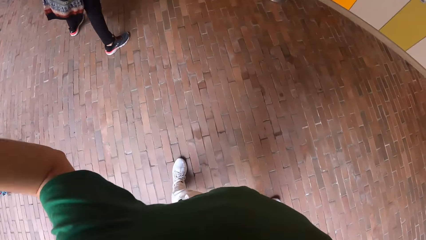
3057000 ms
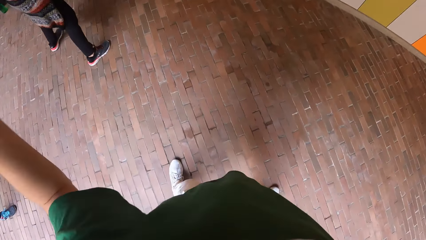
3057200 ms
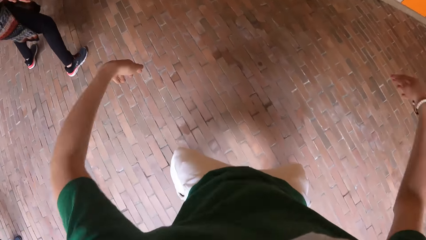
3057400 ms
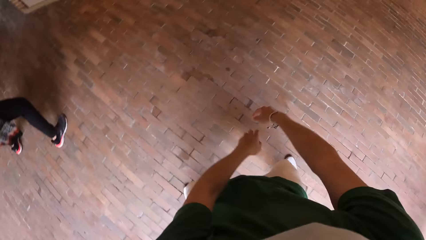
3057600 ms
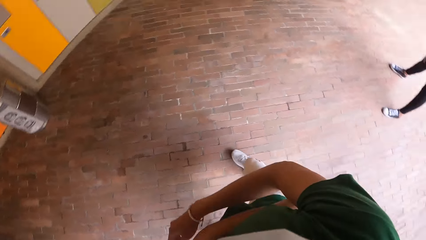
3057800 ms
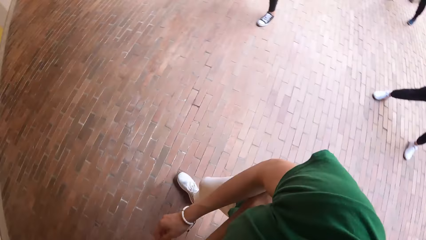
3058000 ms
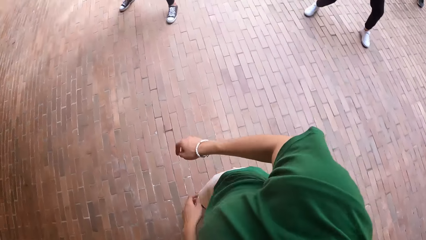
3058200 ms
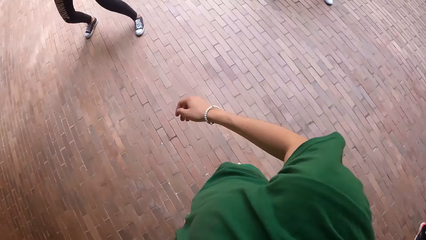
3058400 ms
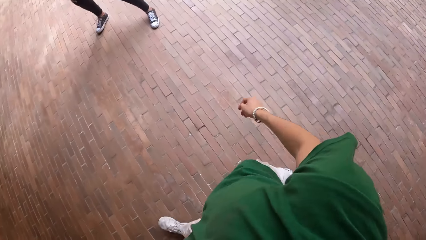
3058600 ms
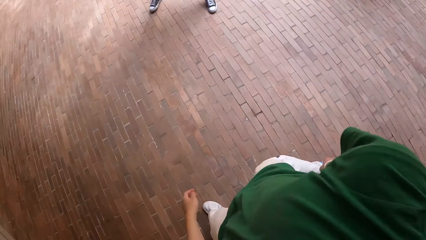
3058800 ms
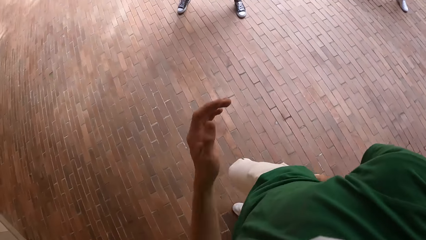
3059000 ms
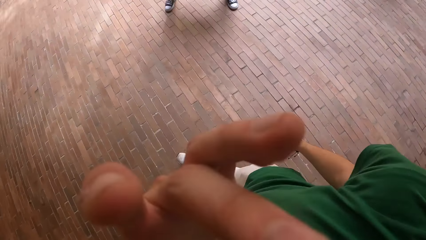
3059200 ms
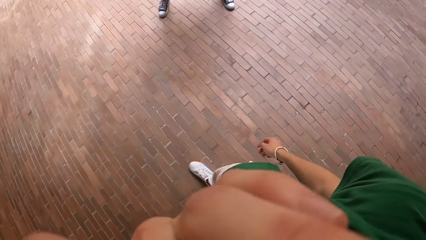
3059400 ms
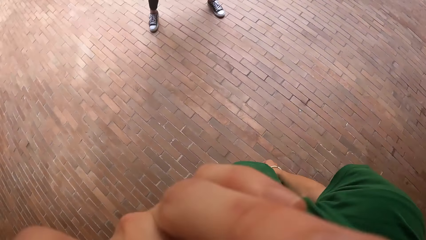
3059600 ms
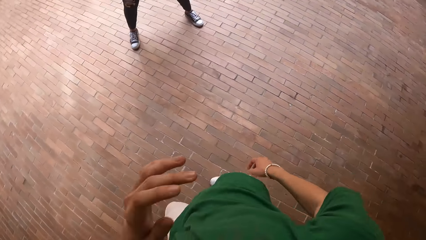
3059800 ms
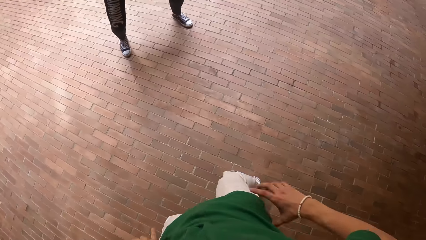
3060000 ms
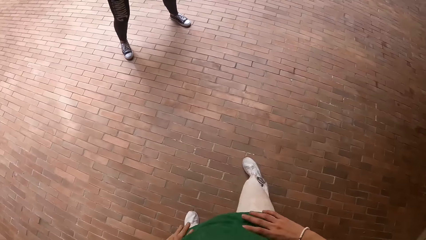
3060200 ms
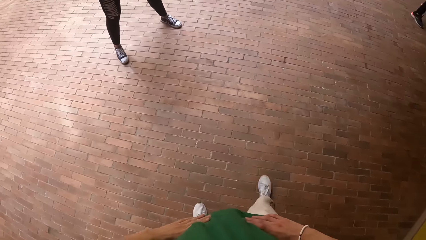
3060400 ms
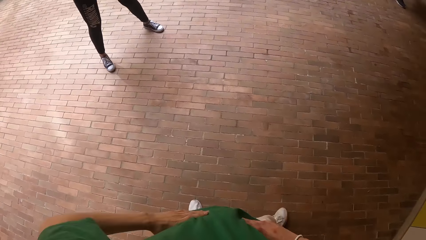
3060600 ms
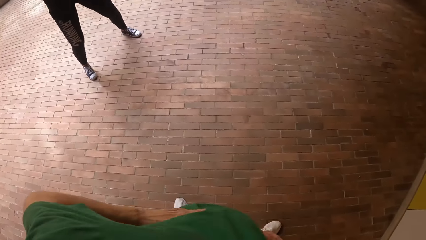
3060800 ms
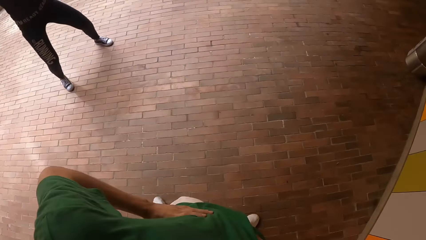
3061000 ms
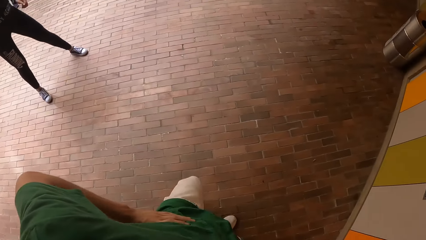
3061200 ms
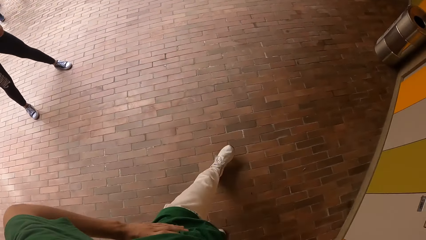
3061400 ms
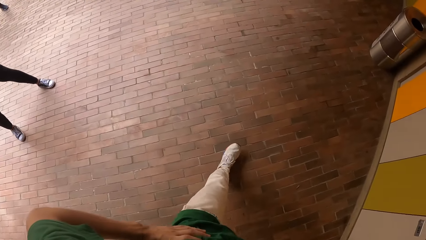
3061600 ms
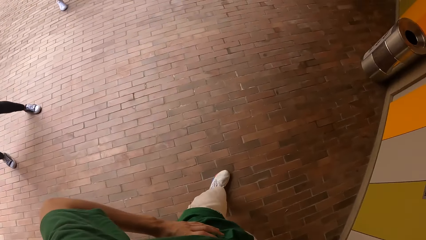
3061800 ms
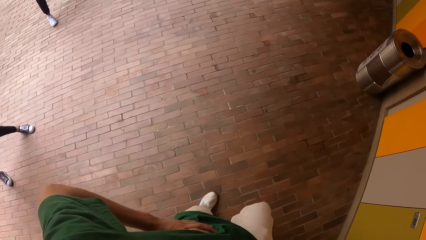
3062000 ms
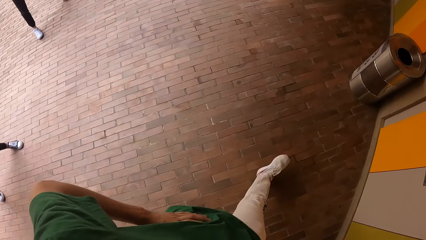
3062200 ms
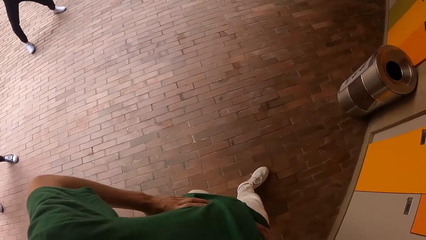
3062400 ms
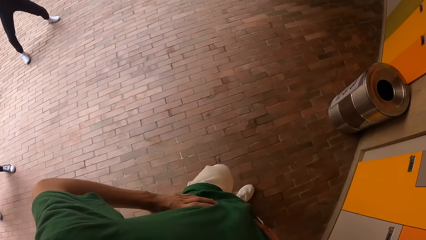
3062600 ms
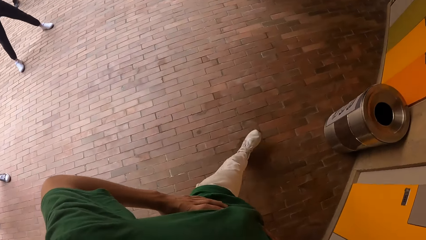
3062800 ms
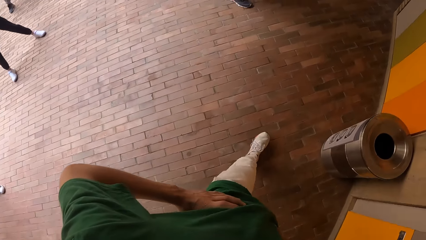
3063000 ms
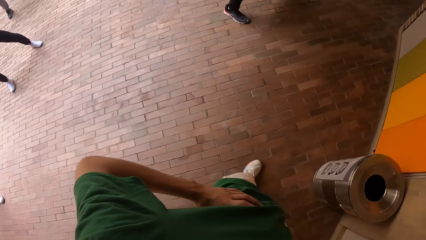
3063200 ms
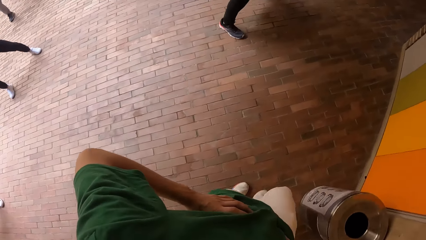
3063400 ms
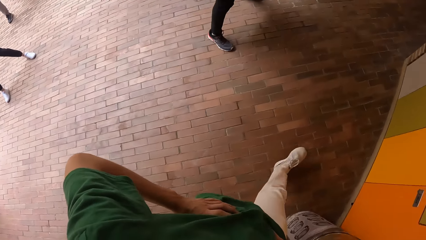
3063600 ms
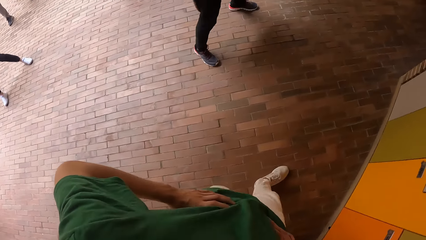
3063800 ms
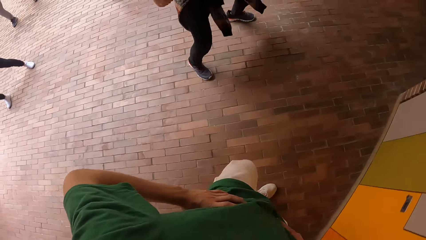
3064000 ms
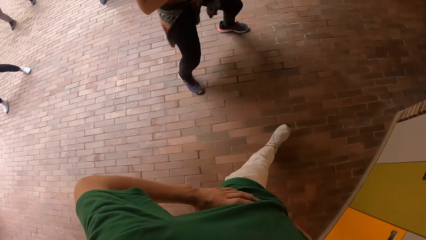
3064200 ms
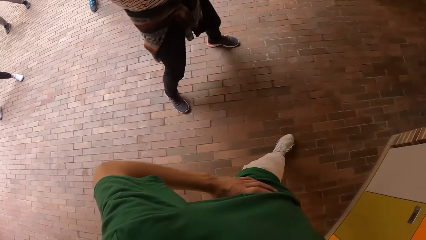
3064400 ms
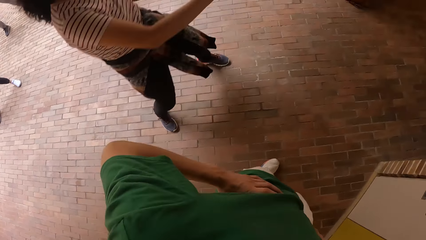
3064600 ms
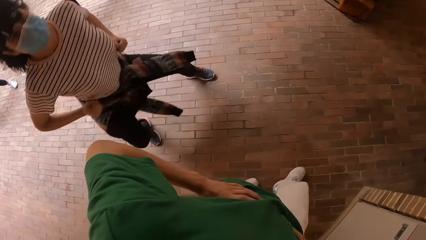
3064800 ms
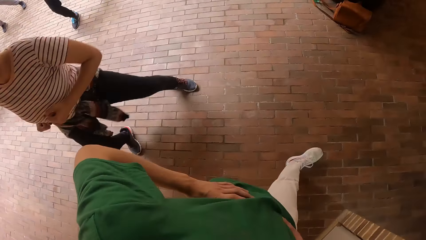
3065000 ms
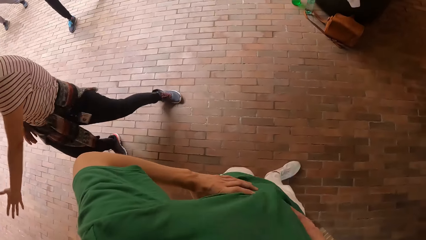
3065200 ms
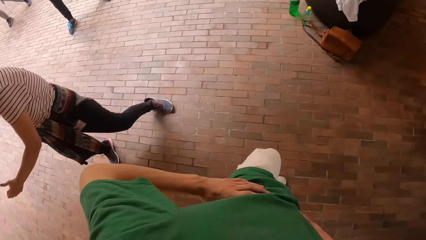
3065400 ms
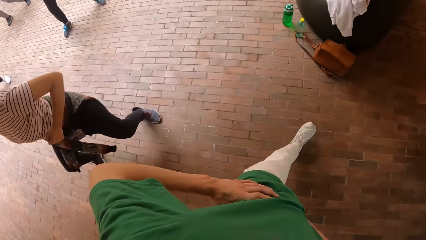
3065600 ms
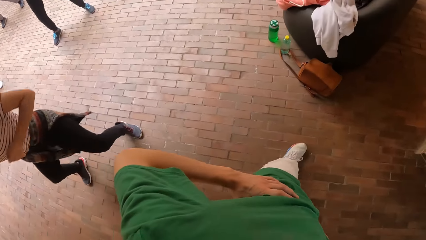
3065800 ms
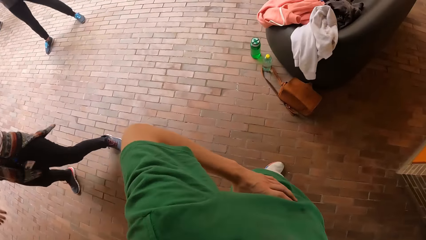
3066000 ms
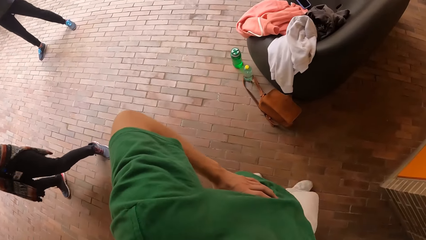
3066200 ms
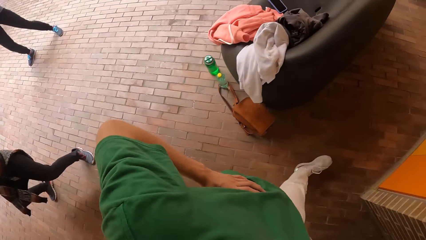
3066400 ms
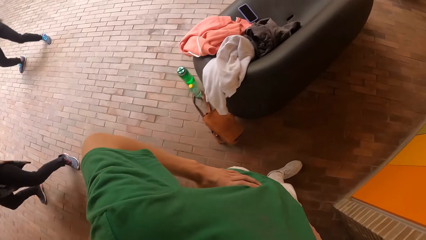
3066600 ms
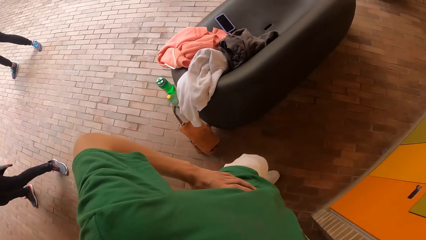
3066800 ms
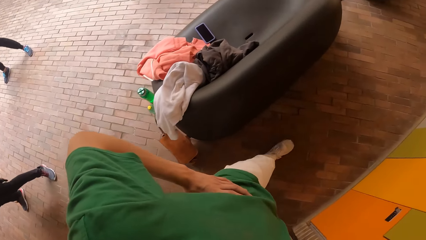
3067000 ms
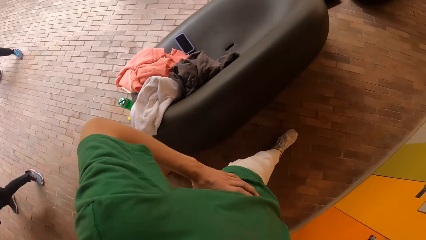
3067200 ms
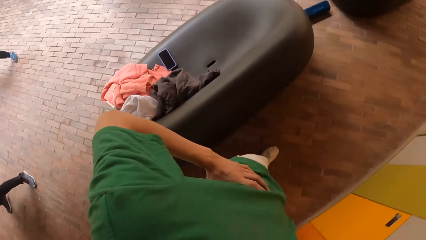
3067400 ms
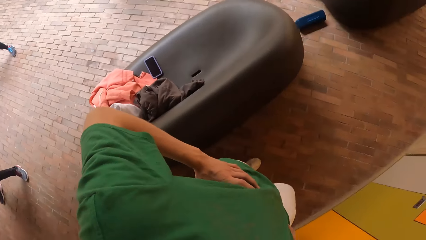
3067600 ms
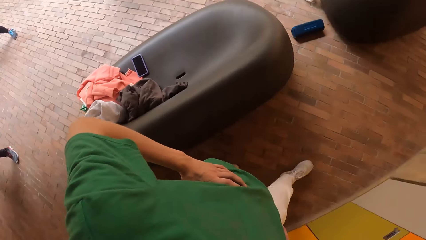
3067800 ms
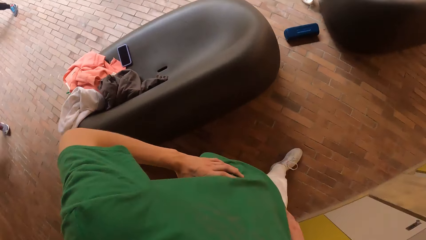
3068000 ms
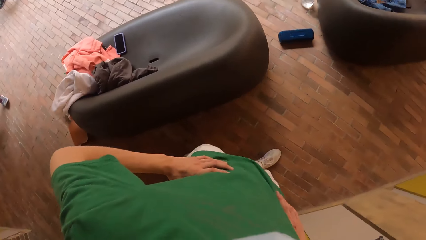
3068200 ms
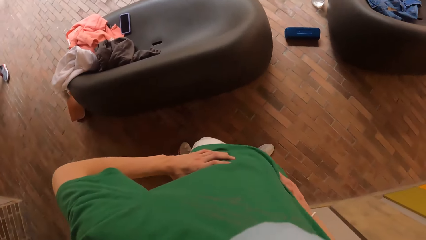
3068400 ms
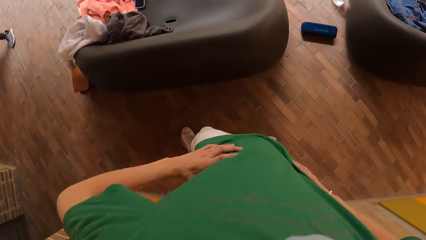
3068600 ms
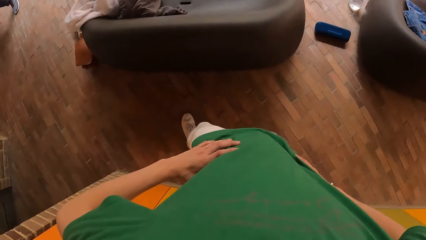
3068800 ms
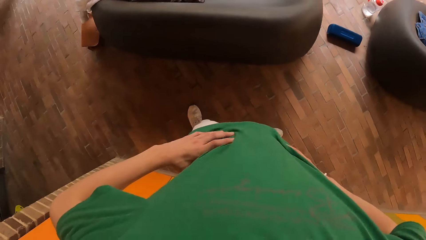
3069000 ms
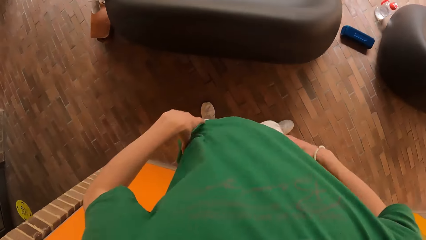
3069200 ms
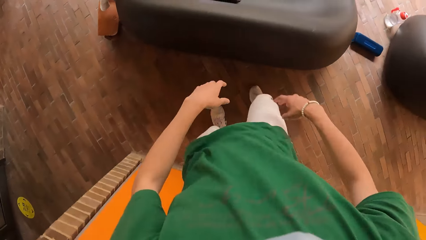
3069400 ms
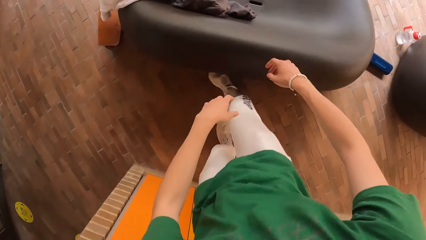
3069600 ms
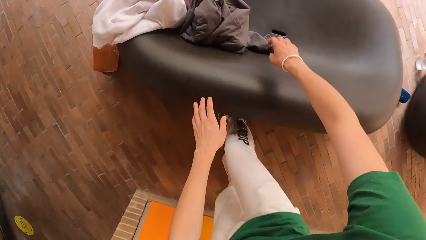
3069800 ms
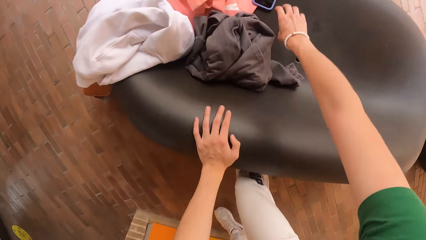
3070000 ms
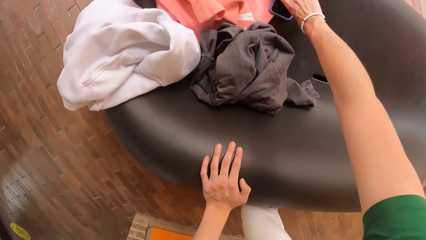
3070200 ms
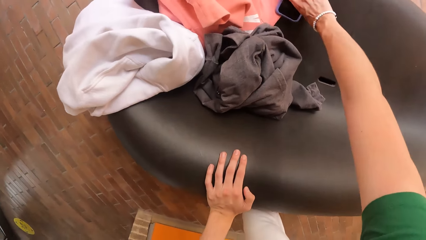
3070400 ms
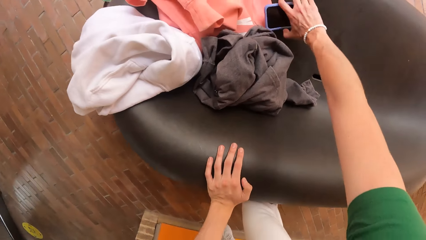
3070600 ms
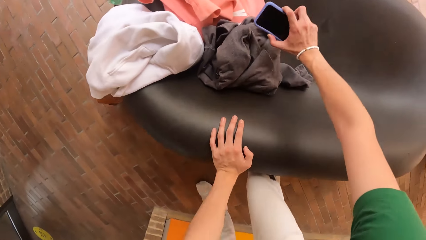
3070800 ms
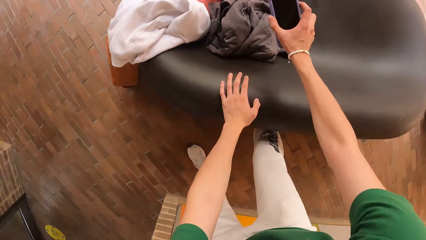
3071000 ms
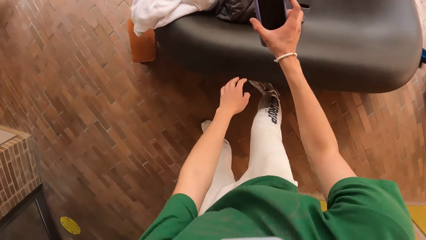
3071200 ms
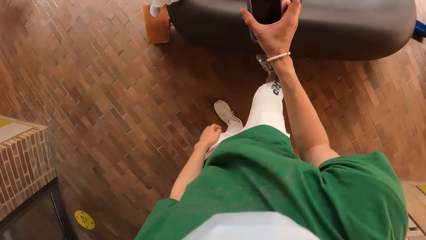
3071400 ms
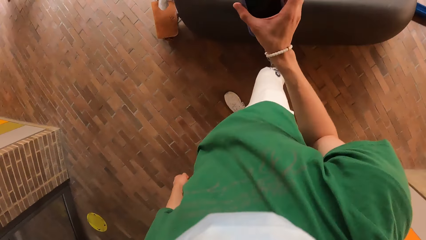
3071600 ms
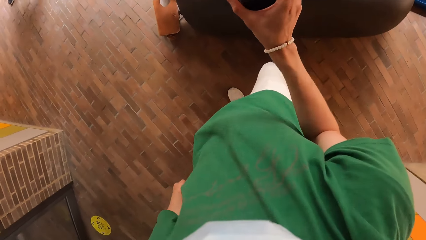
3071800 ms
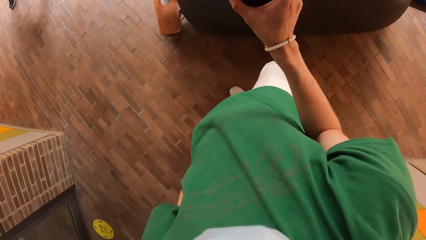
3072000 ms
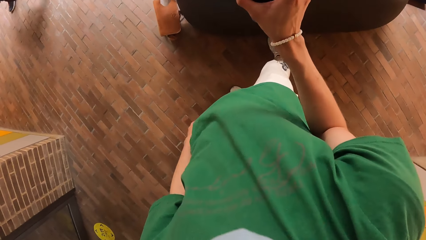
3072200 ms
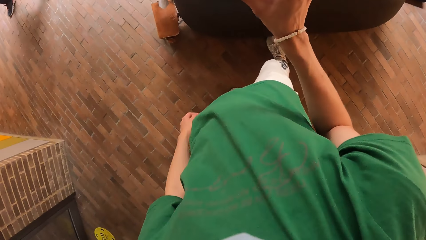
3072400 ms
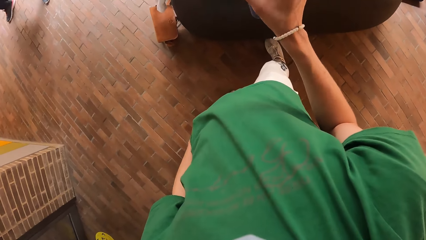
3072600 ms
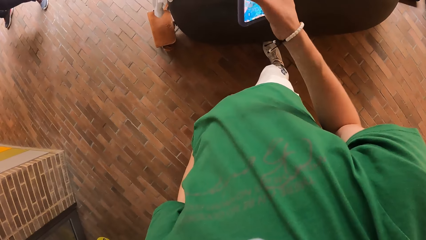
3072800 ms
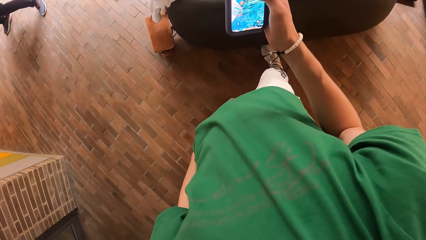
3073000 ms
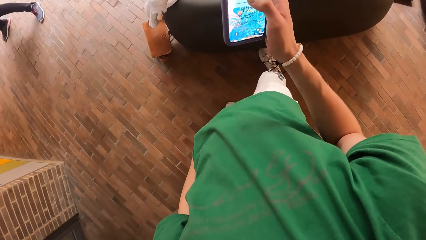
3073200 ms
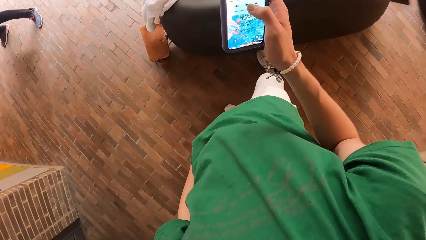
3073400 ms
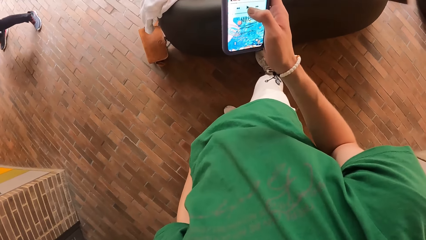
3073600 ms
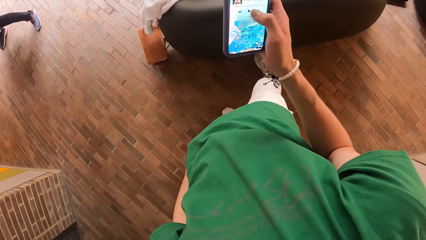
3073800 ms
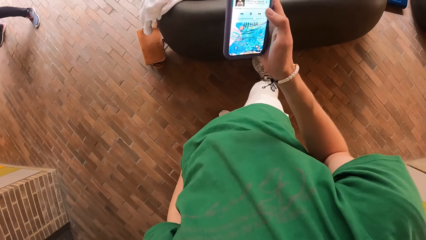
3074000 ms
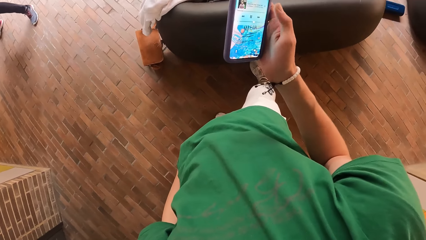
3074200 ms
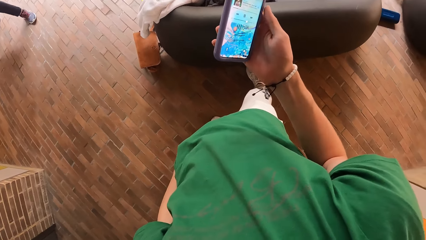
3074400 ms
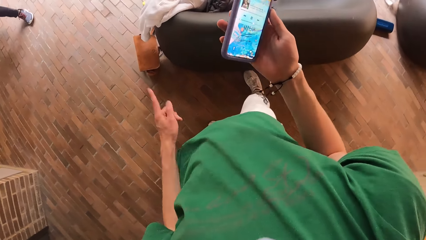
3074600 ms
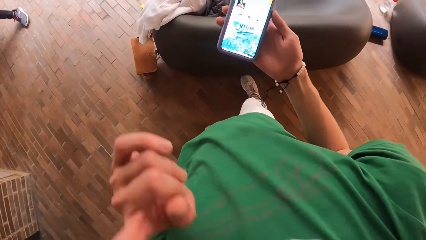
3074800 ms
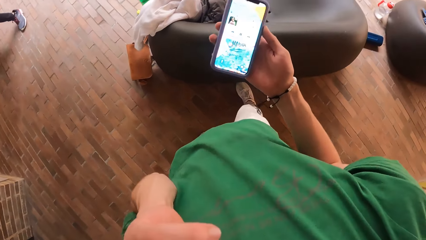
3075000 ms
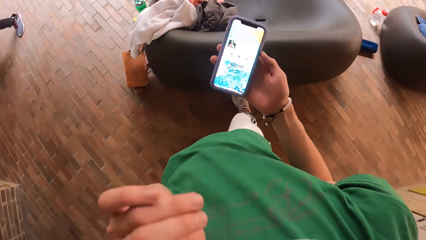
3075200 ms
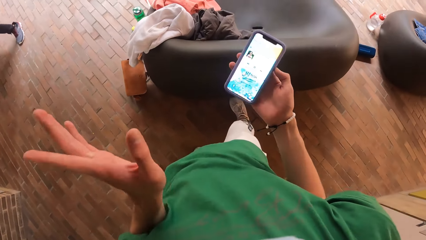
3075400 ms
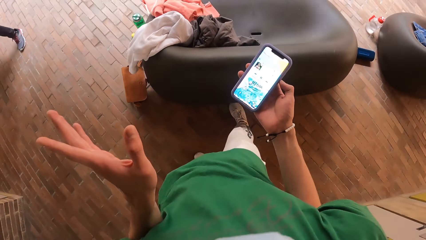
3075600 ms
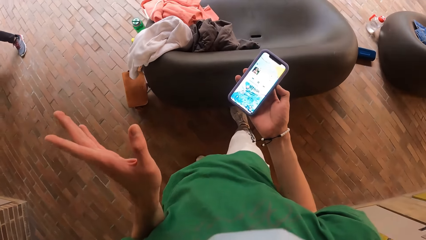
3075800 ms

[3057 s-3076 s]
The camera wearer dances. He walks around and holds the waist. He releases the waist. He holds a chair with his left hand. He picks up a phone from the chair with his right hand. He walks around.
